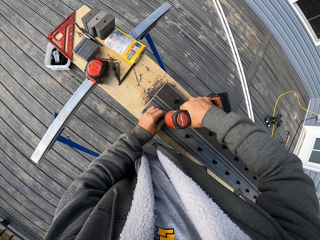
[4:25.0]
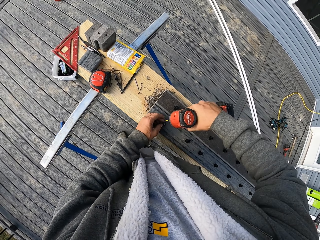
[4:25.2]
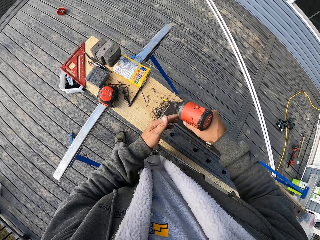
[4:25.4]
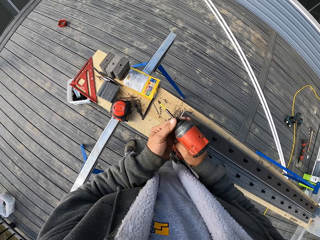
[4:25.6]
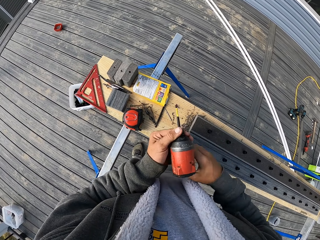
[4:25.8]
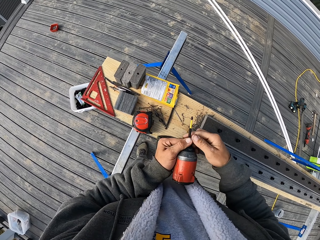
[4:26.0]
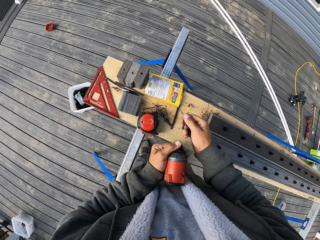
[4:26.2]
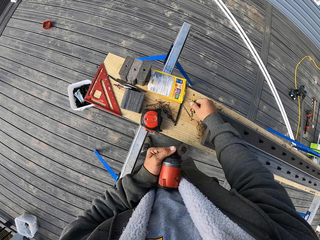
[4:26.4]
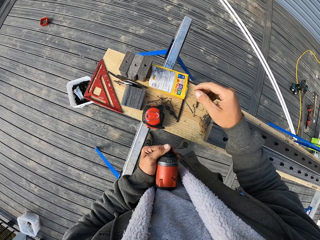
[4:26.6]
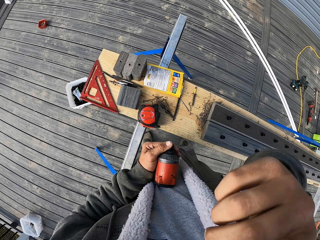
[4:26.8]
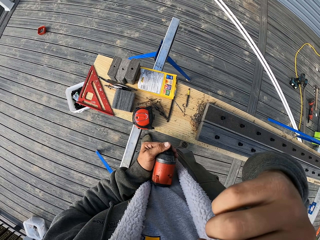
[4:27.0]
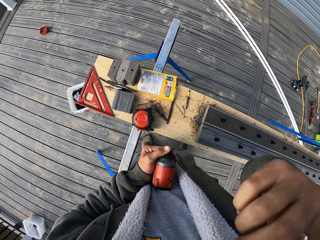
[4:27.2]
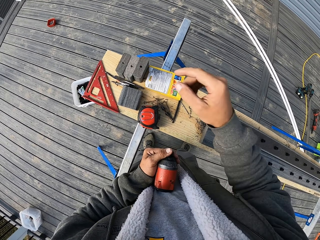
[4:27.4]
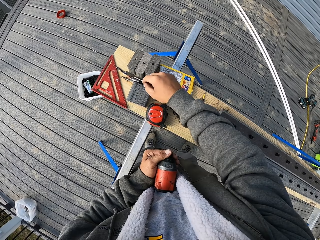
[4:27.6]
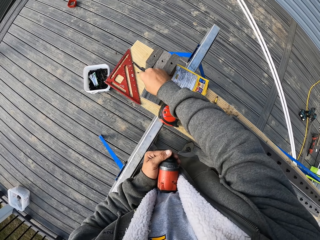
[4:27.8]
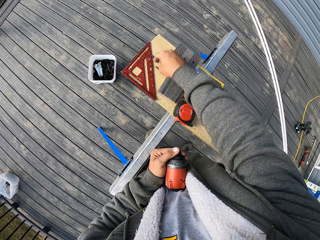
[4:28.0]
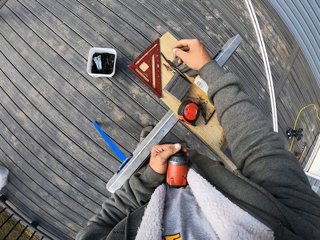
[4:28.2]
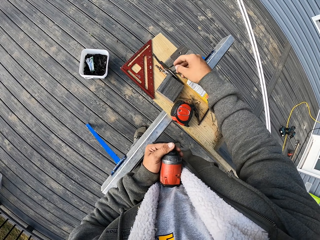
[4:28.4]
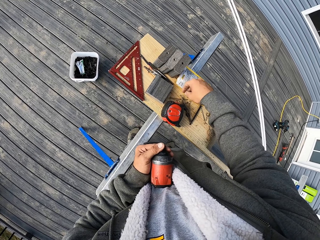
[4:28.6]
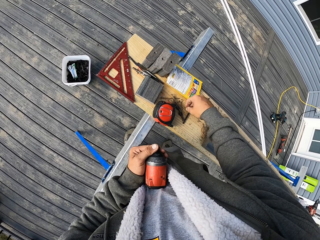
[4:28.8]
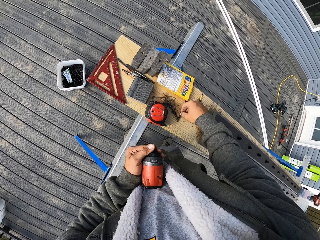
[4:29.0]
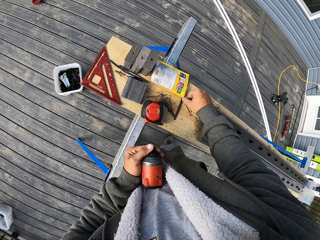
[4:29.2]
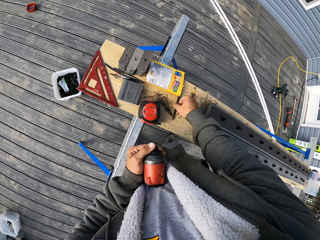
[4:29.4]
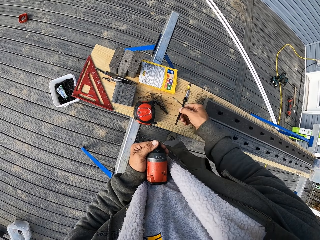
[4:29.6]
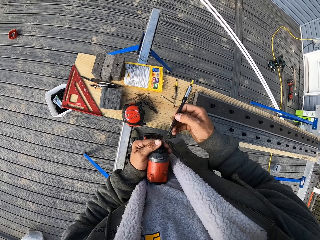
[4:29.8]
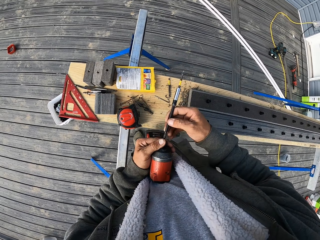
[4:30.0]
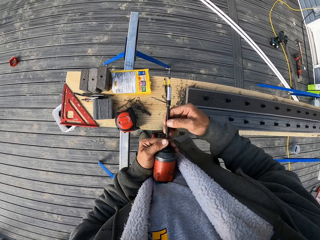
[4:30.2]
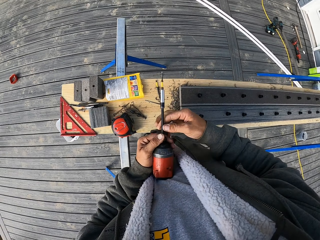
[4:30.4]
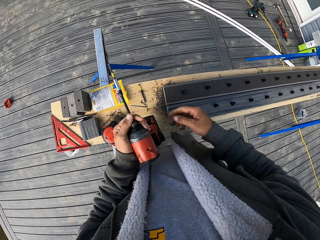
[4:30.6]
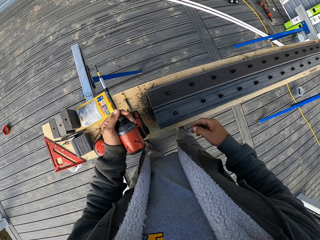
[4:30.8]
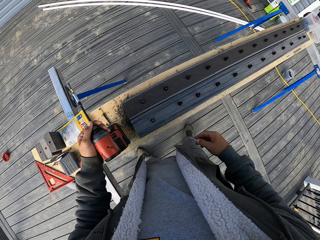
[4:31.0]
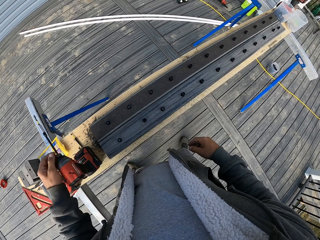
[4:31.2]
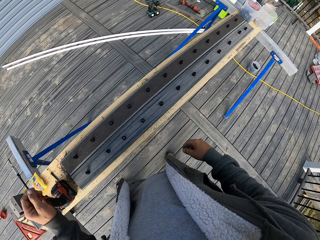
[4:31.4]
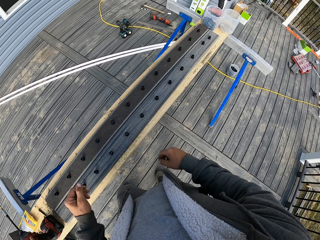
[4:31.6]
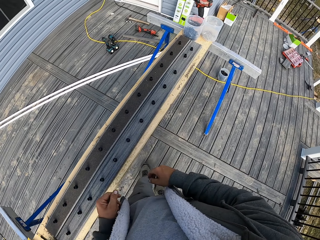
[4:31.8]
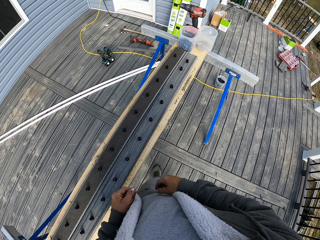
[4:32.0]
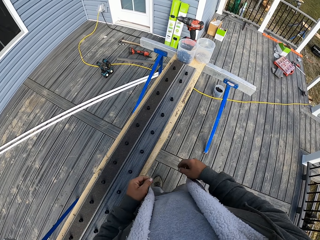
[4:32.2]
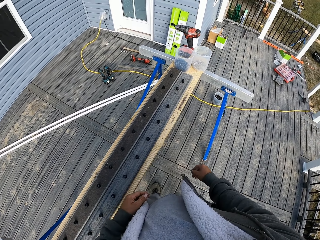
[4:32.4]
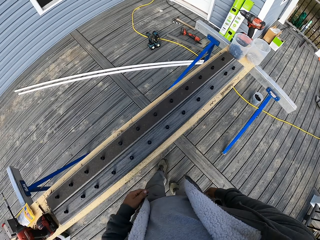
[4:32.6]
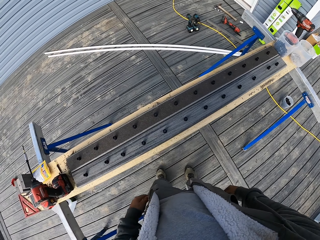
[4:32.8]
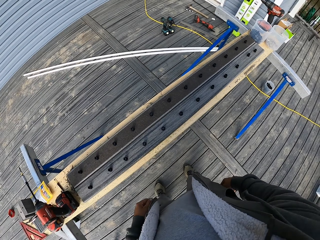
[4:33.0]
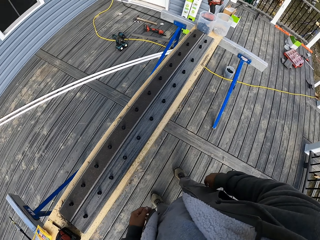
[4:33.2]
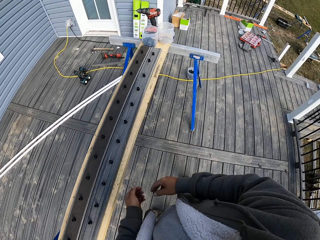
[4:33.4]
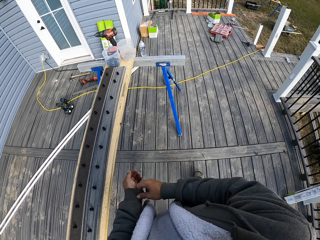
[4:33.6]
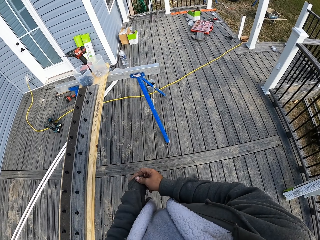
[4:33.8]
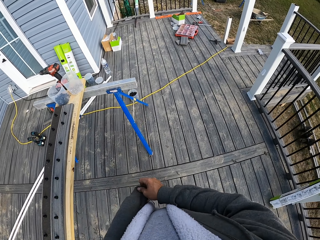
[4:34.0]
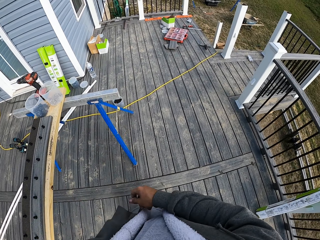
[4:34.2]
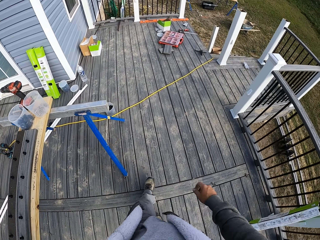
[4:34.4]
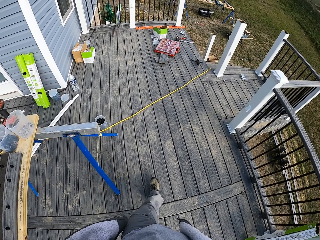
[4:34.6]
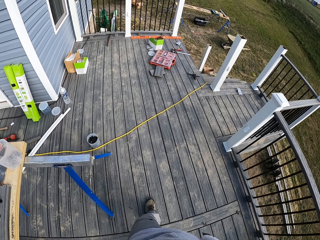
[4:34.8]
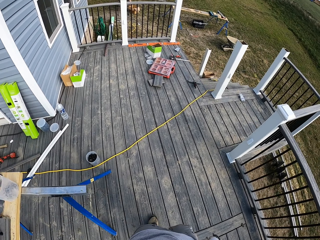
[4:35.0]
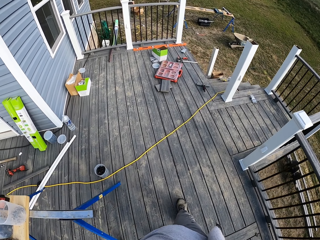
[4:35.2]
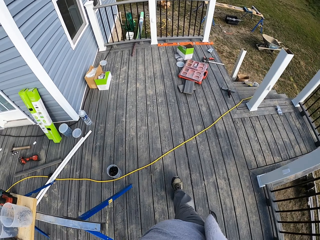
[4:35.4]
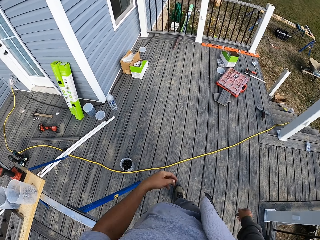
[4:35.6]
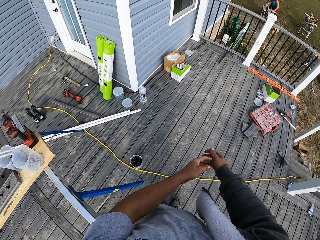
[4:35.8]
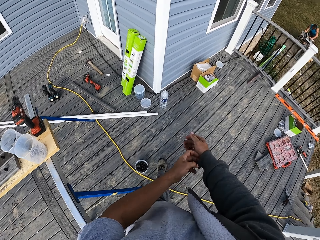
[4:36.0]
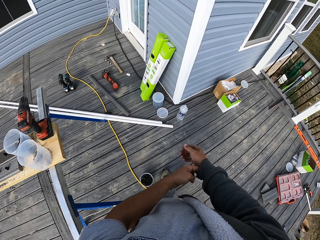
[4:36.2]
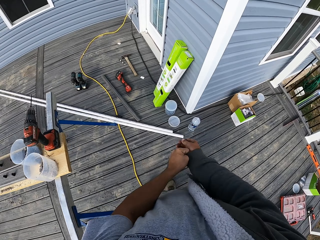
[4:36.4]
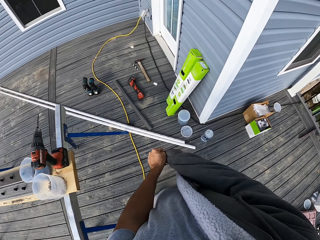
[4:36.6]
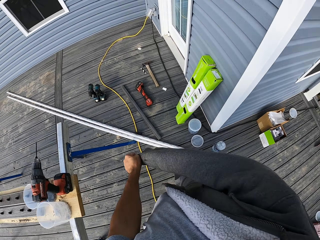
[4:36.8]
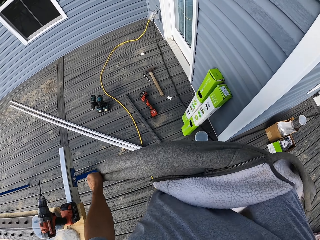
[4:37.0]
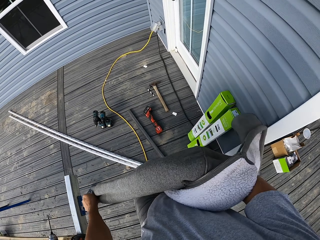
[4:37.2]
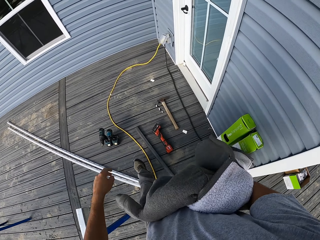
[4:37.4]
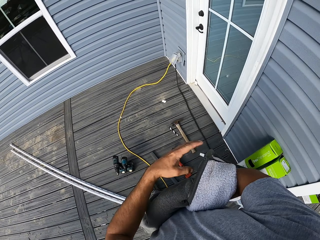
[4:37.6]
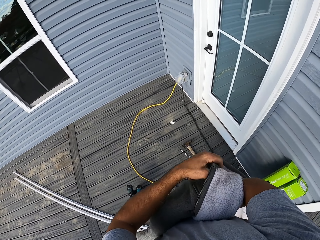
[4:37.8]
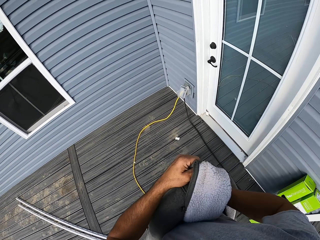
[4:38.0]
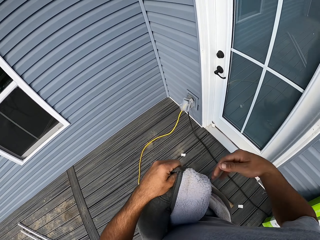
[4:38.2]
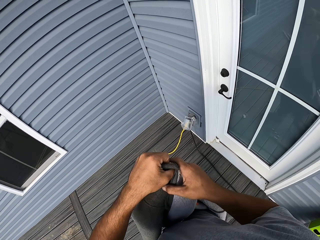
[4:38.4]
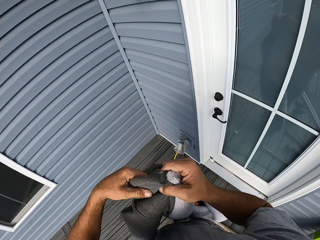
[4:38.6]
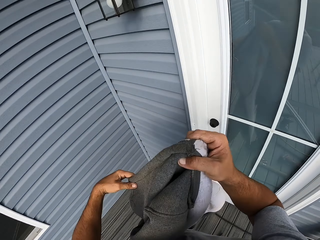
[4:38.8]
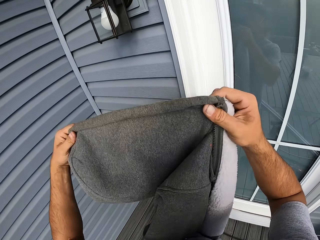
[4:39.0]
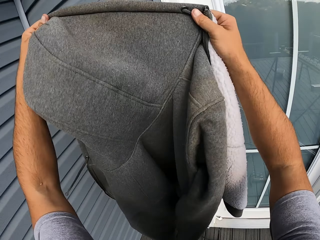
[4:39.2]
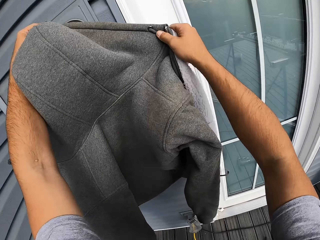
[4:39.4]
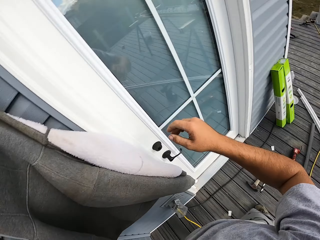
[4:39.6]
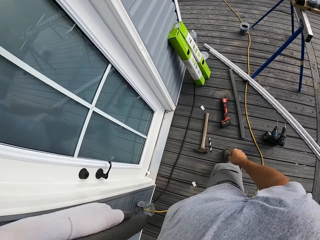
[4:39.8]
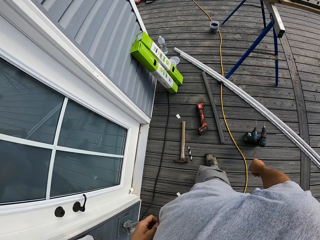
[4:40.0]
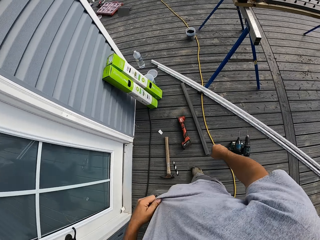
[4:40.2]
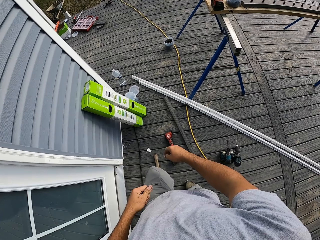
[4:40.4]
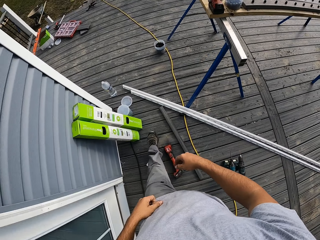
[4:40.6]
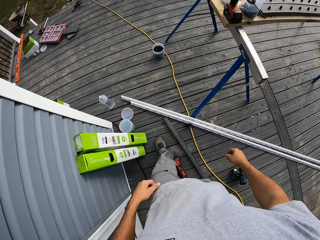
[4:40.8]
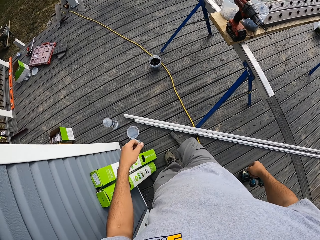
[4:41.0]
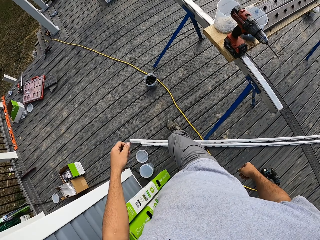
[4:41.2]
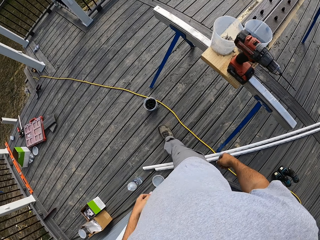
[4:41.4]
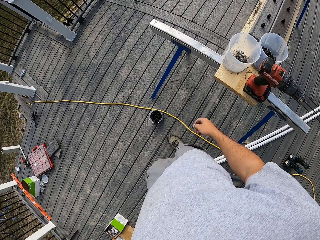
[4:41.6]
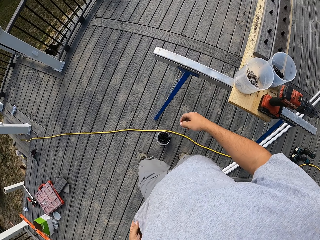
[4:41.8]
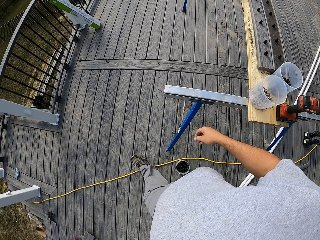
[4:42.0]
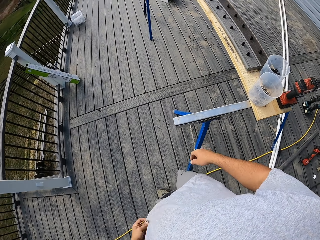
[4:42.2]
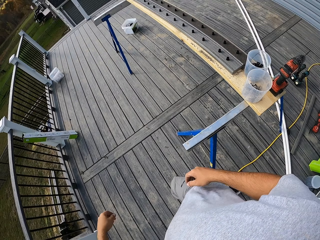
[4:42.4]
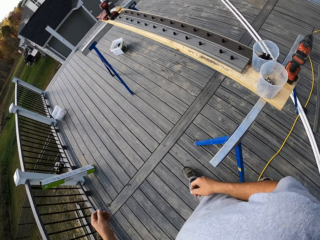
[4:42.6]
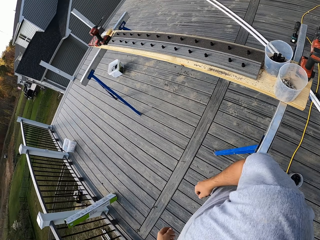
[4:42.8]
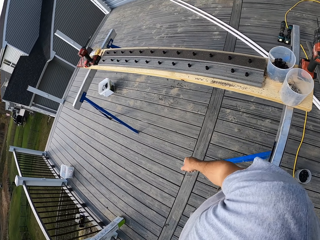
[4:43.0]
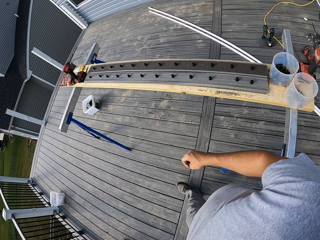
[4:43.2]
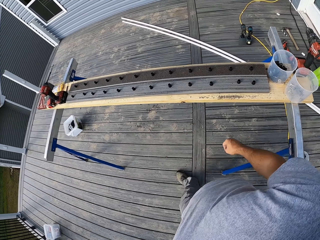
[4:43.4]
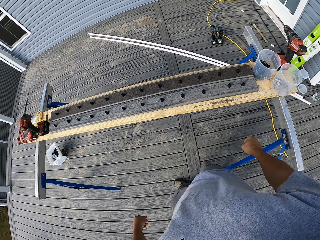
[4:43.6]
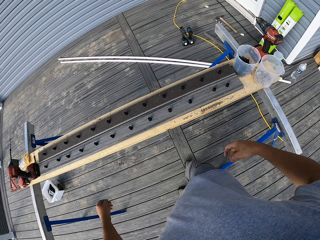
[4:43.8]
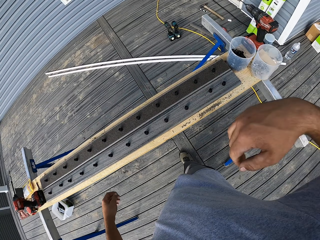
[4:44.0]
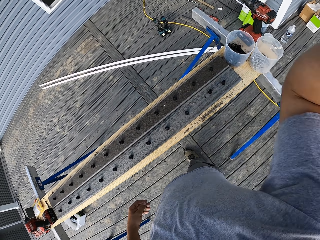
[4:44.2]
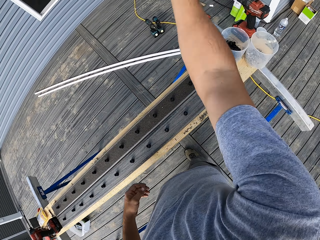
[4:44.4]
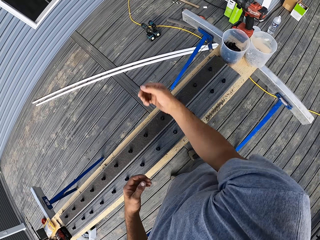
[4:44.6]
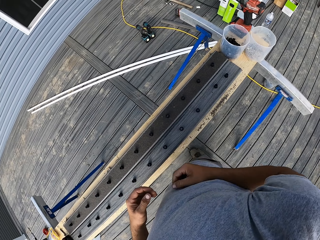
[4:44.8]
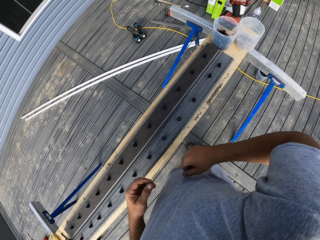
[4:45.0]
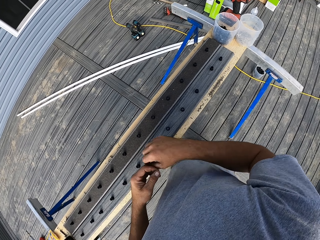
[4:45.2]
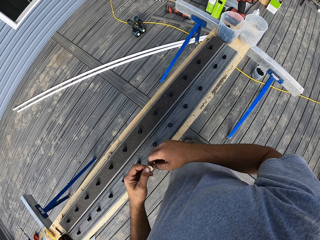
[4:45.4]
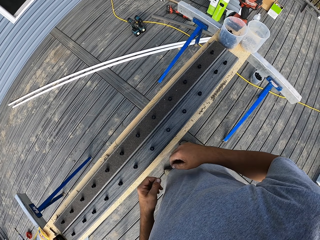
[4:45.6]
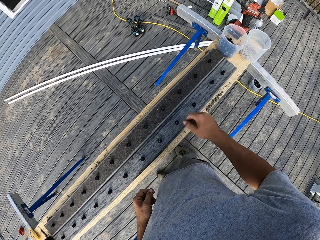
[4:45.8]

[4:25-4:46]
The camera wearer removes an object from the drill. He drops the object on the table, scratches something, and looks around the table. He picks up something, fixes something in the drill, and places the drill on the table. He looks around the table. He walks around. He removes his jacket and walks around the balcony. He puts the jacket on the hook. He walks around the balcony. He moves his hand.
